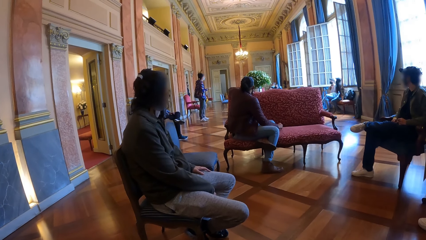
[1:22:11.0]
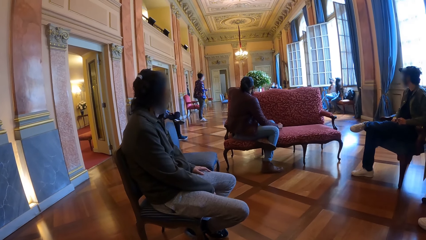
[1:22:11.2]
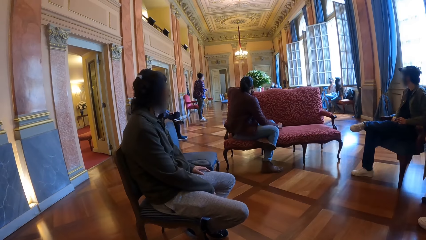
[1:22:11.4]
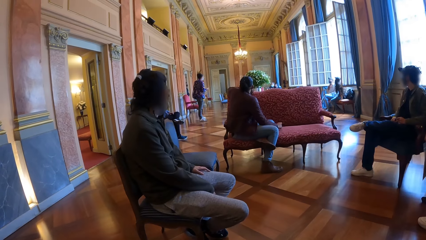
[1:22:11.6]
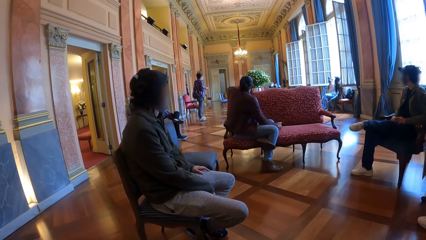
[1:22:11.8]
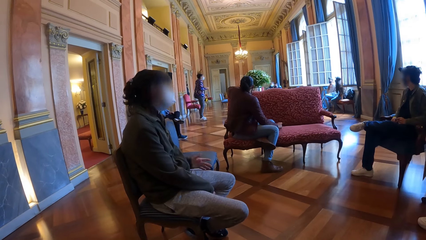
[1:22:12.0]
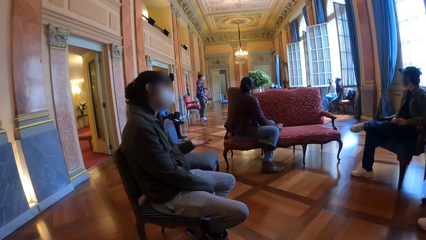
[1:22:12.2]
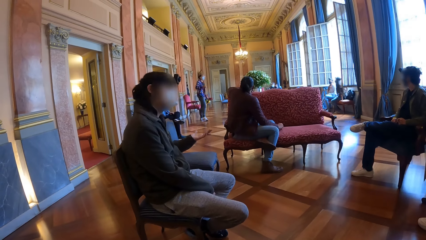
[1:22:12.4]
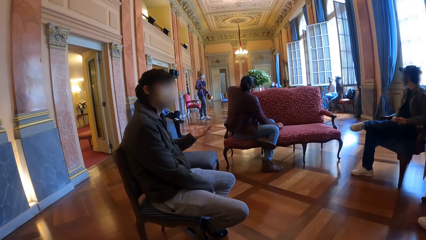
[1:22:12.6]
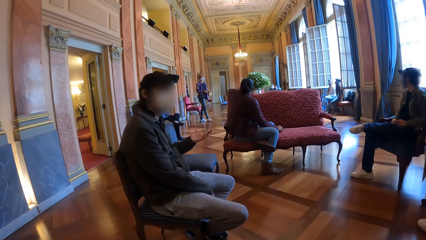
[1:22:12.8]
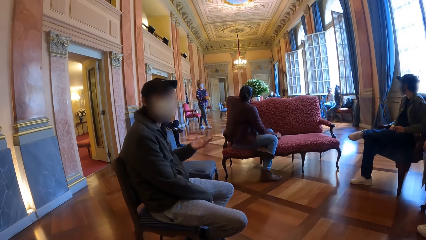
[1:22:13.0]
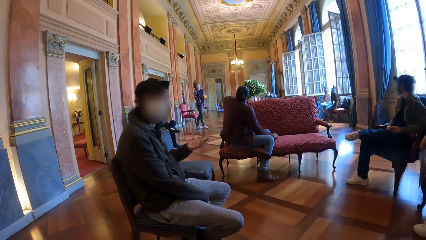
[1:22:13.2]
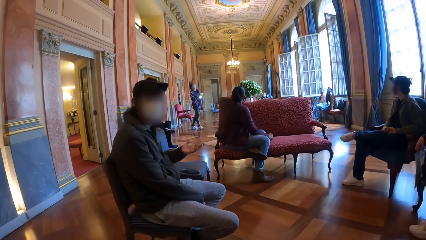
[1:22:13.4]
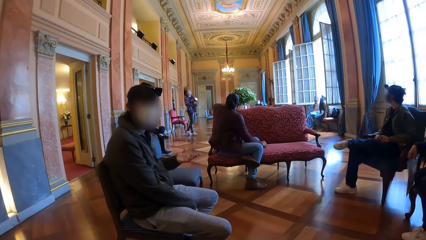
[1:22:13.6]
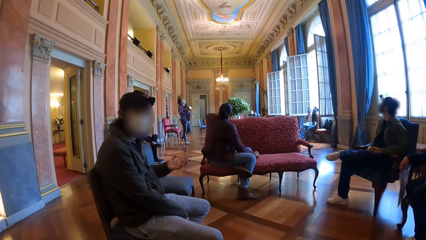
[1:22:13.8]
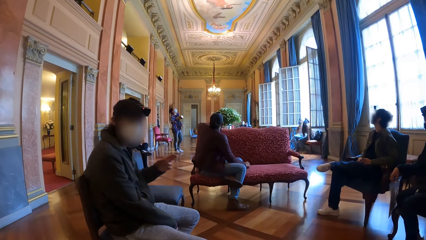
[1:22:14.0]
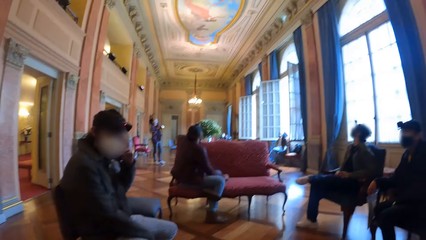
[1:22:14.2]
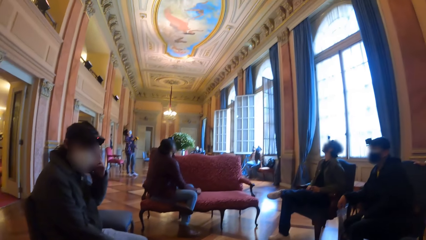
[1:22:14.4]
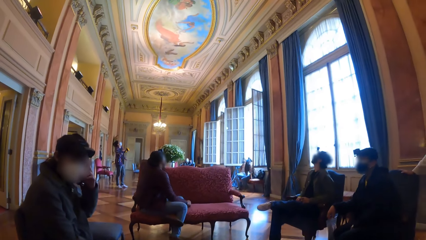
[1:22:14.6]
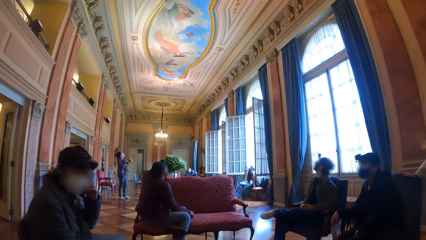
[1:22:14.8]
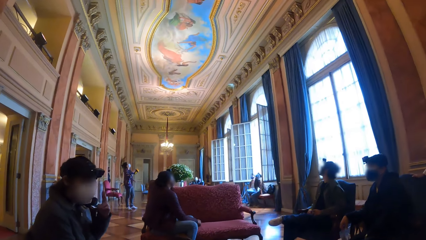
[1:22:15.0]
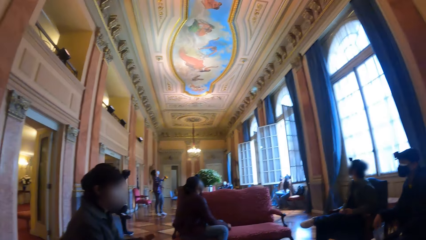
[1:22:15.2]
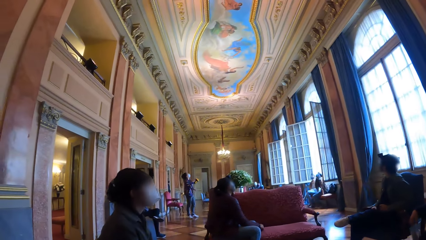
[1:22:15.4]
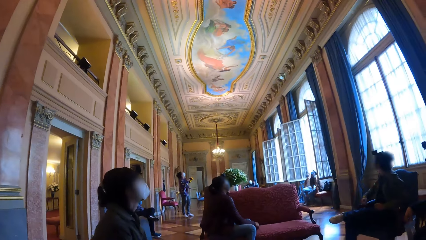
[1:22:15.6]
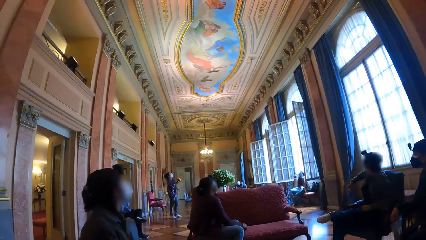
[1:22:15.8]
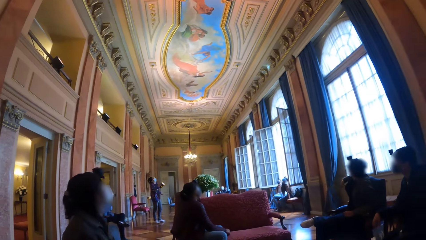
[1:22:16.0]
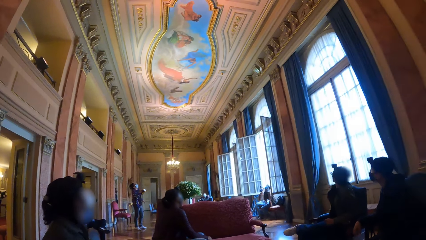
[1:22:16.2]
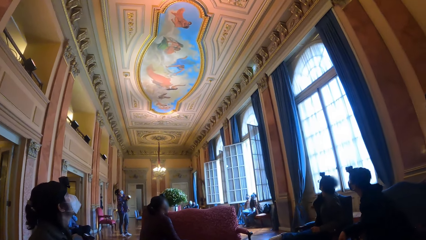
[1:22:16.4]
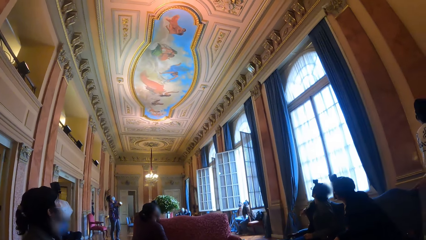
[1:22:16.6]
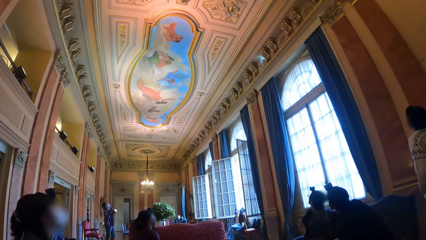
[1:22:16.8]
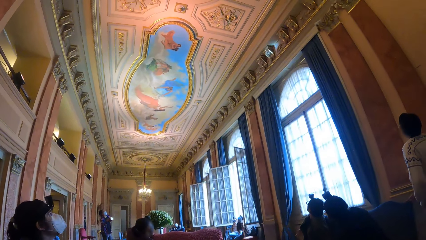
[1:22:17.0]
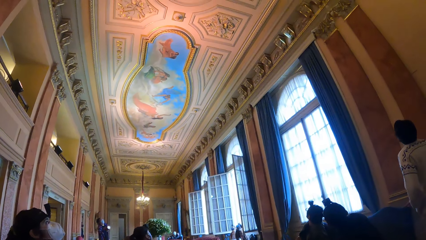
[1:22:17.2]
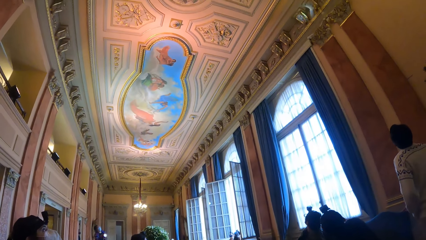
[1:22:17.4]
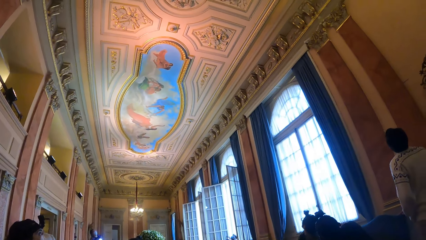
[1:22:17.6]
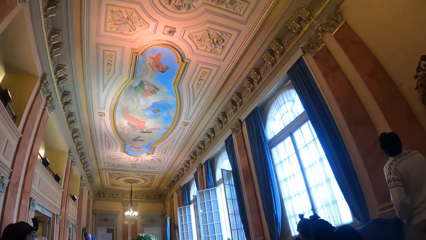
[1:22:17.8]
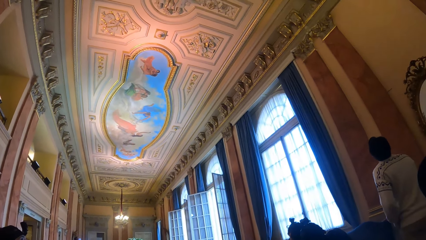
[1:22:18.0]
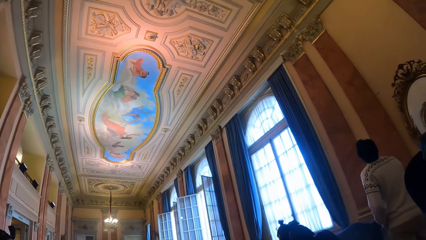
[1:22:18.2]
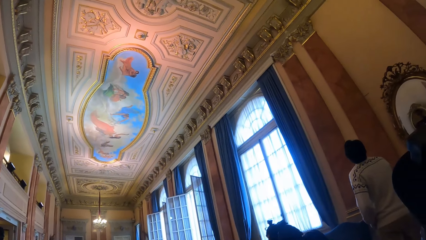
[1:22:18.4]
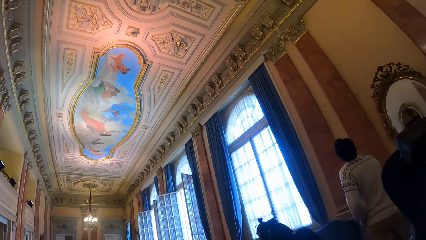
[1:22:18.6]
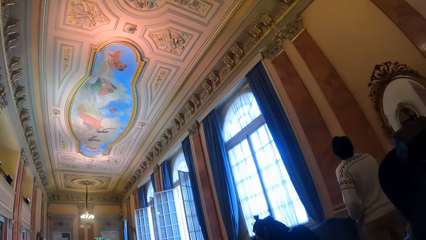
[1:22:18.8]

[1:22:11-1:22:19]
The woman passes the flash to her right hand. Another woman interacts with the camera wearer. The first woman turns on the flash with her right hand.

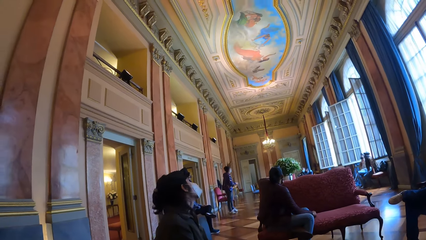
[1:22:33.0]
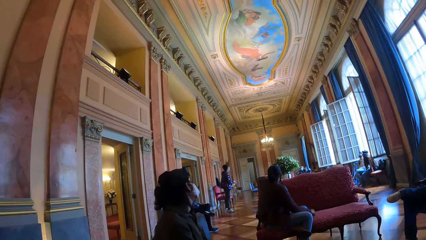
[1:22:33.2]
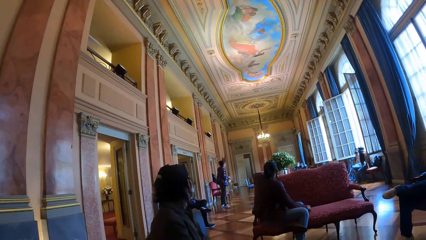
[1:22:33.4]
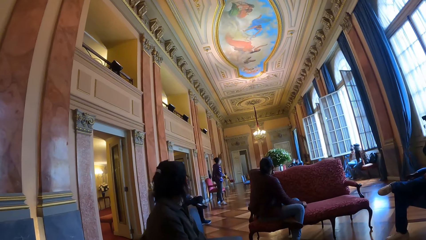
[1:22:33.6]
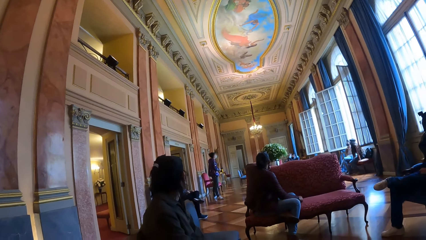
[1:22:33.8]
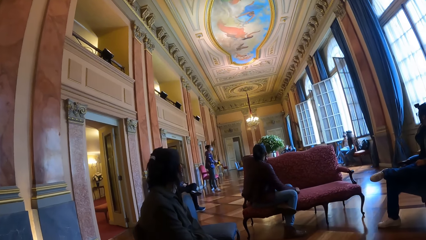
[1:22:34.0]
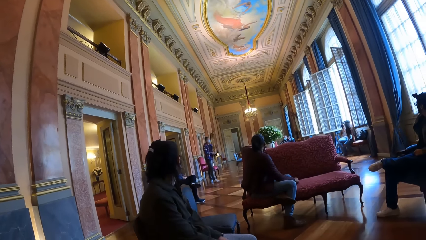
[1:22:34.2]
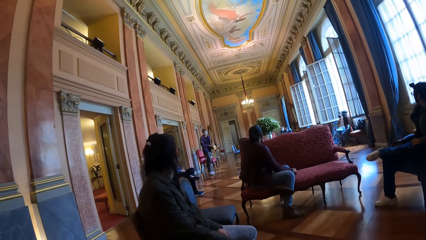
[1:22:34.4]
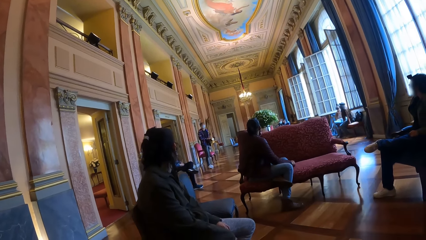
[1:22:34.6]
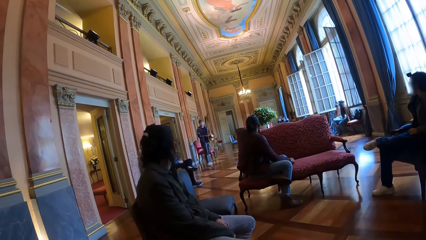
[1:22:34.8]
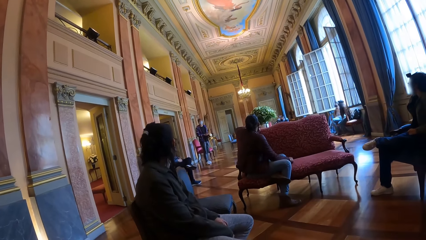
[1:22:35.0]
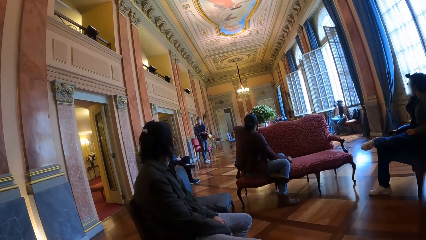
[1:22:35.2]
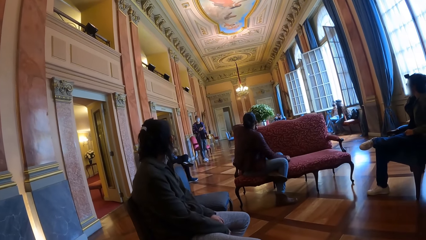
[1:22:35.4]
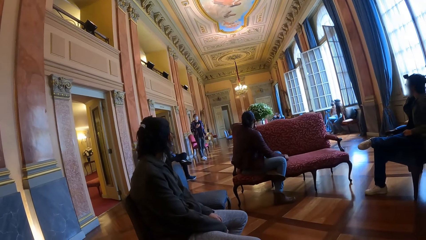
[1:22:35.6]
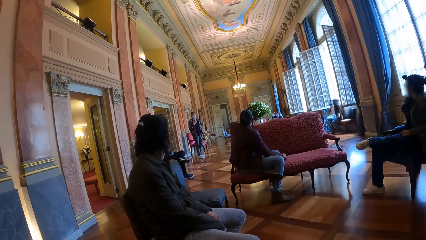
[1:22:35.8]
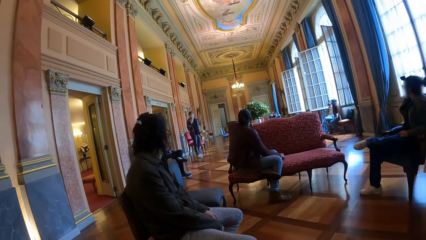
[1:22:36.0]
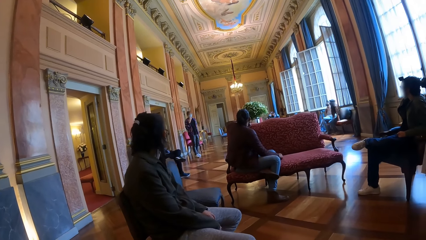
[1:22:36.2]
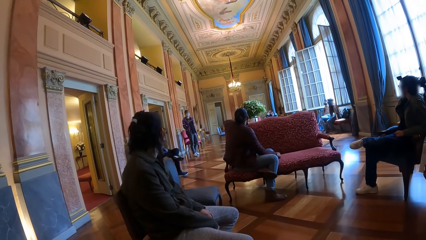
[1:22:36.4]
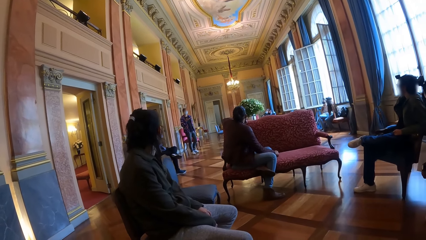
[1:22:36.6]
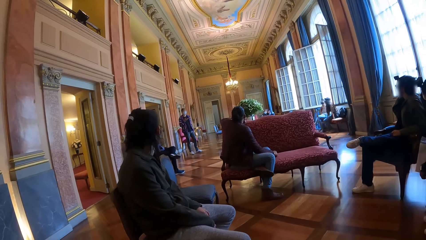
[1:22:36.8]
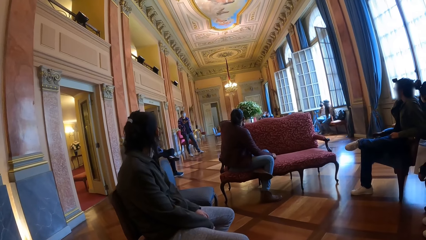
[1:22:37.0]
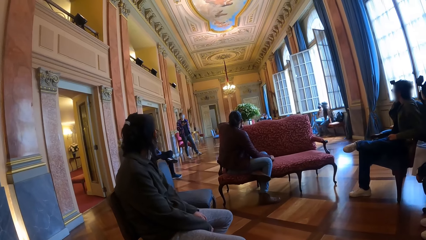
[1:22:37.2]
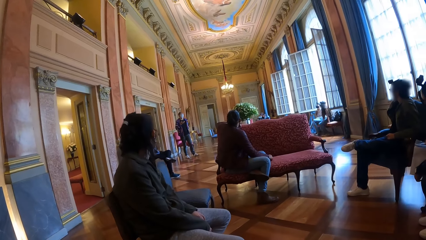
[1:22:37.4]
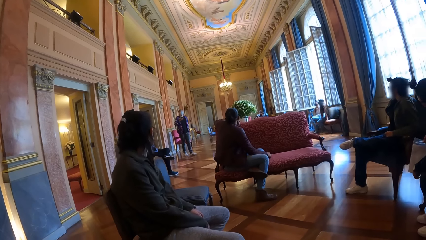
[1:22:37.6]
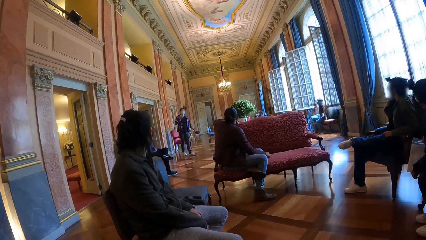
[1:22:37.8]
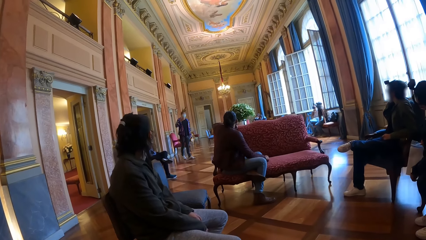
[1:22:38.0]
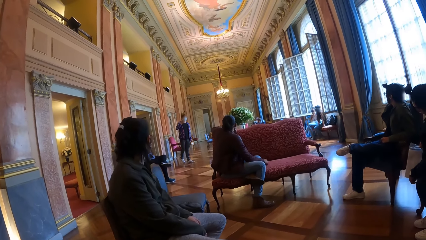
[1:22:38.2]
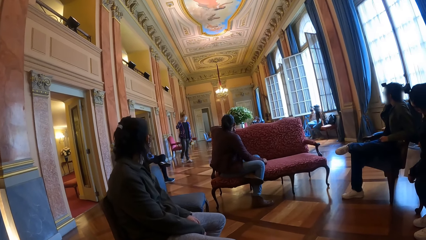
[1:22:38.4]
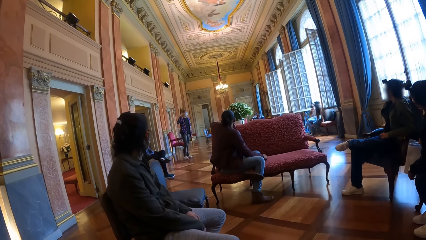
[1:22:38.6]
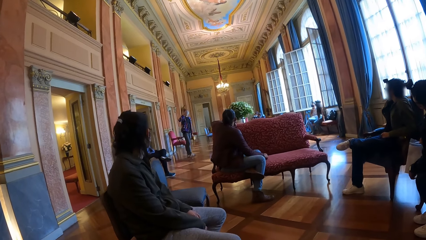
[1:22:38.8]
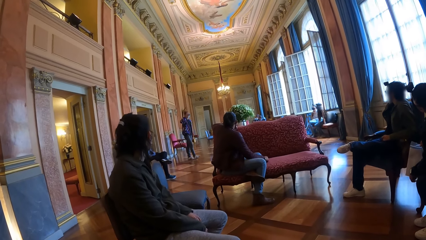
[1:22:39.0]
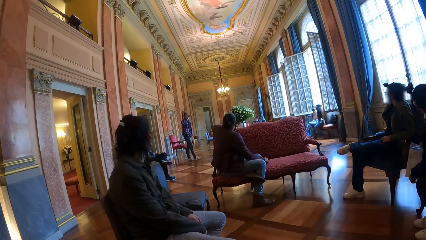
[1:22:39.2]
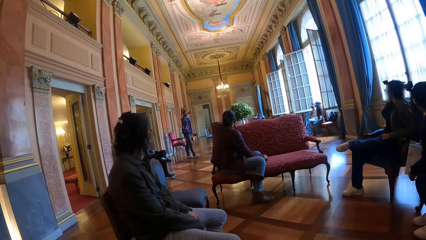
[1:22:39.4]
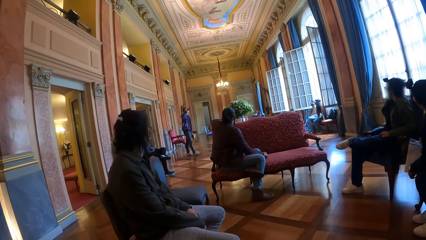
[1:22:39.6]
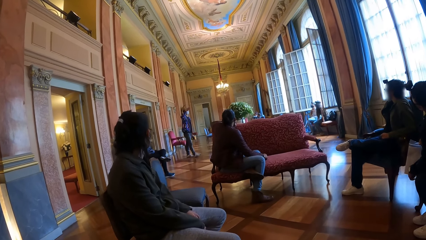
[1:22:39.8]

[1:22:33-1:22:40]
The woman passes the flash to her left hand.
